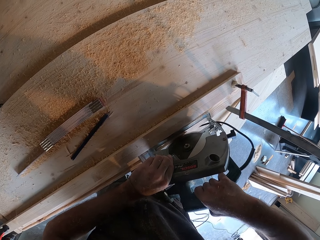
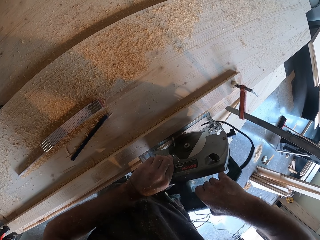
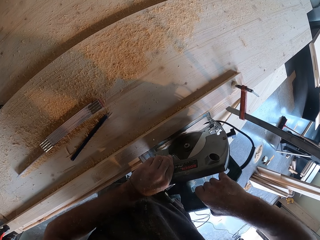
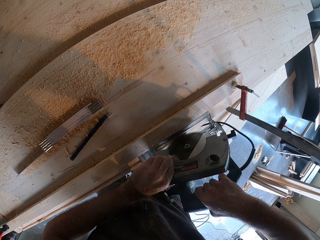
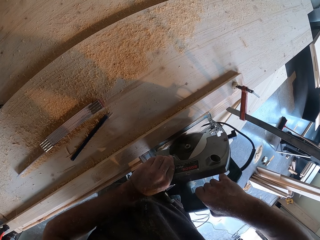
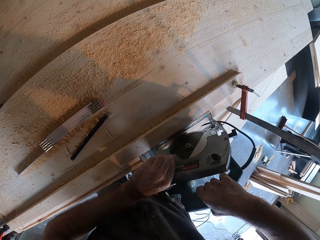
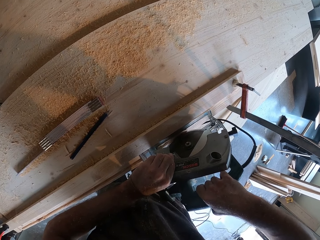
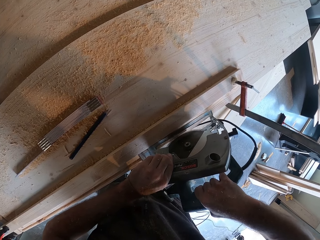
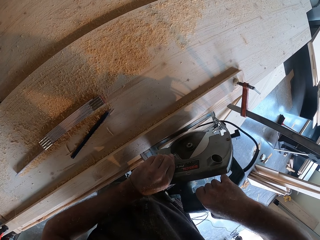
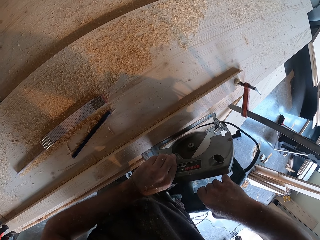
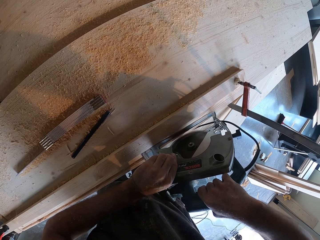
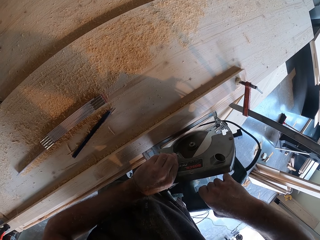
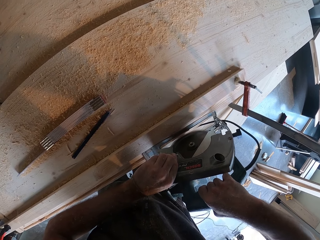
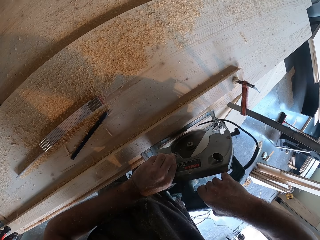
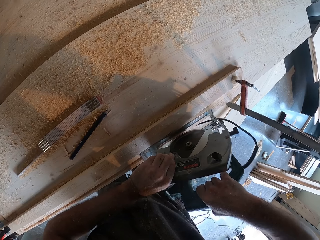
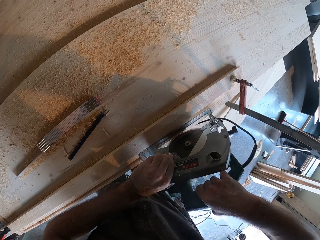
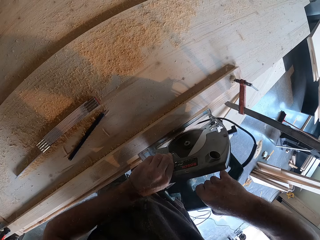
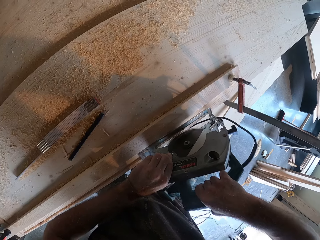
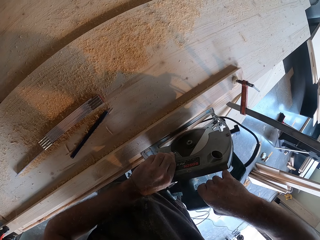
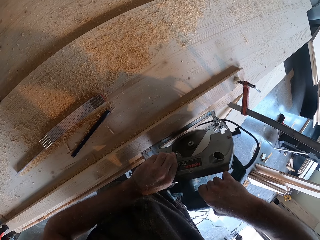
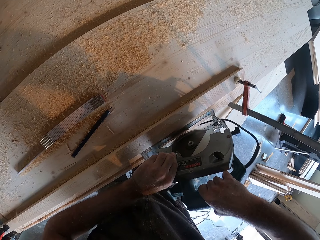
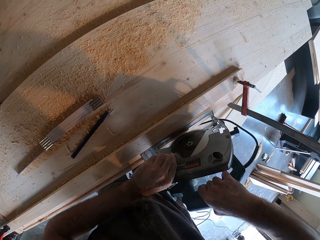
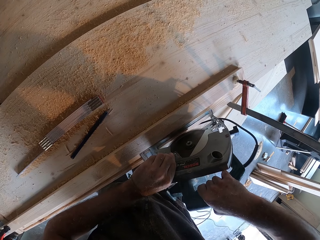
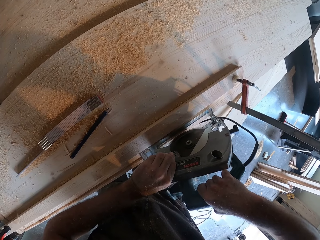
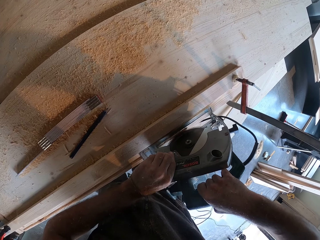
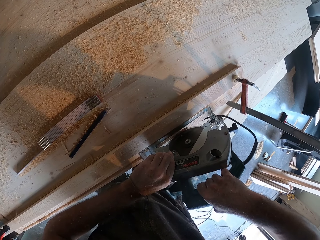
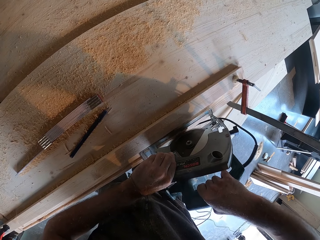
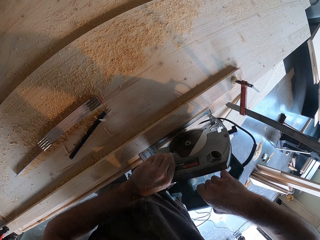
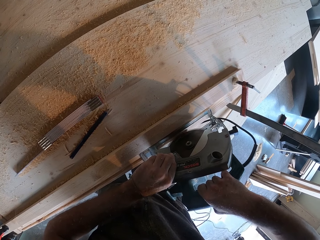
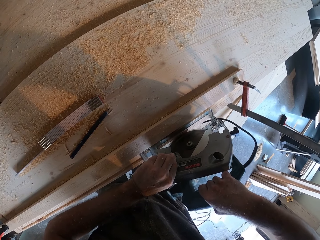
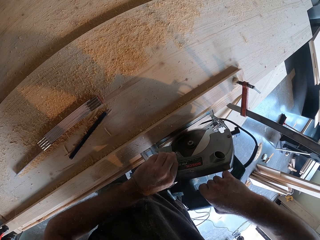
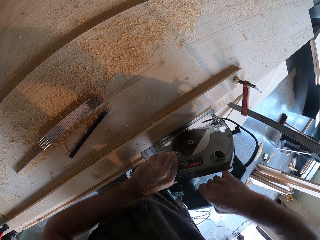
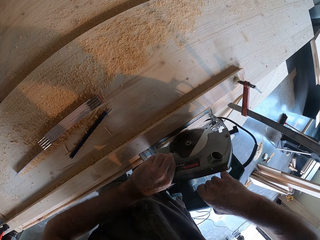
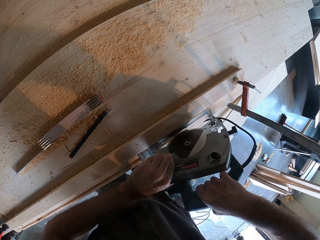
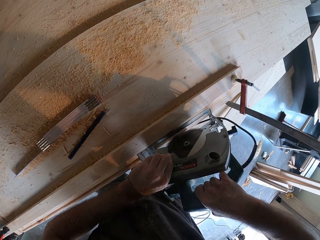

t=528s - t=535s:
The camera wearer cuts with the portable saw.

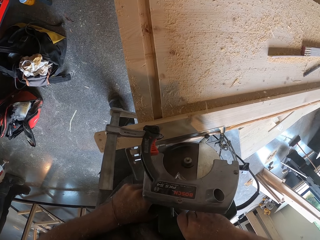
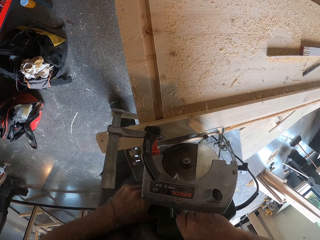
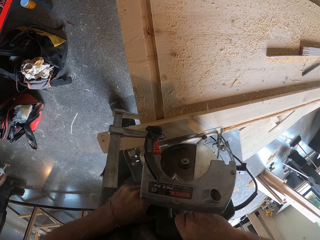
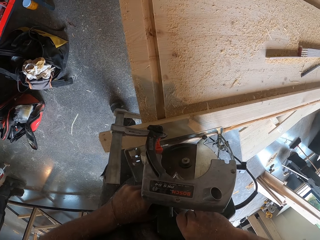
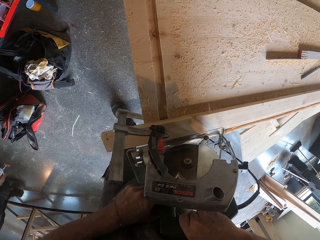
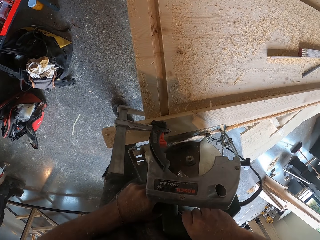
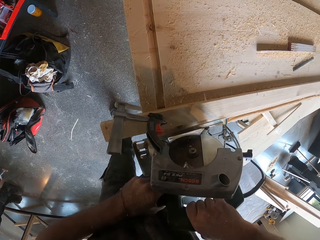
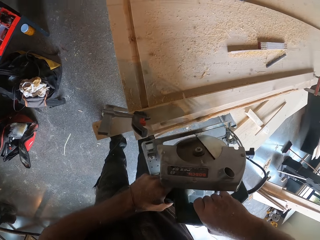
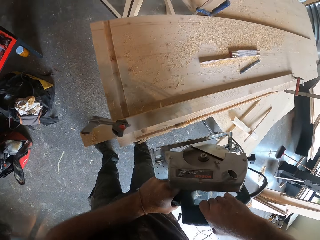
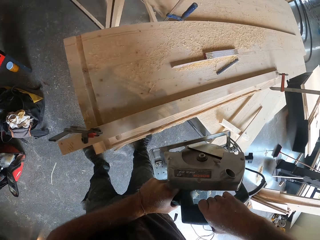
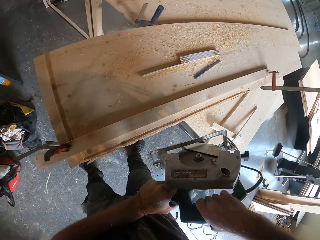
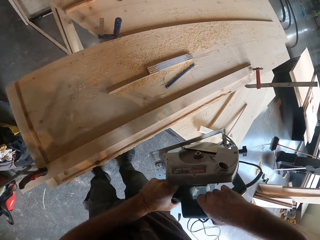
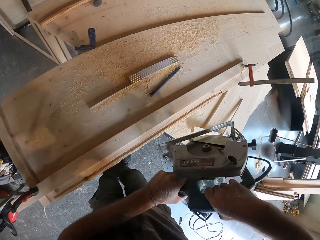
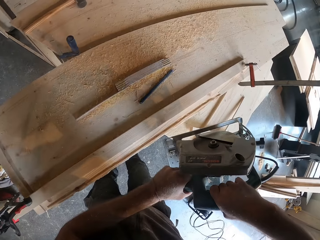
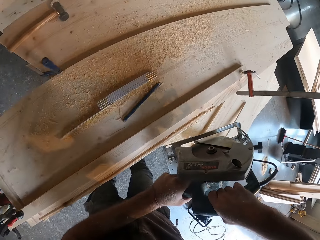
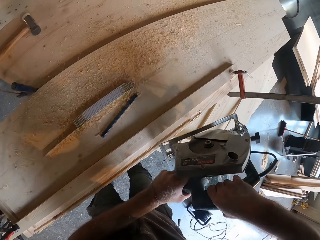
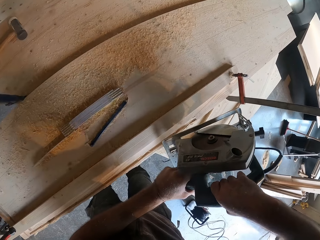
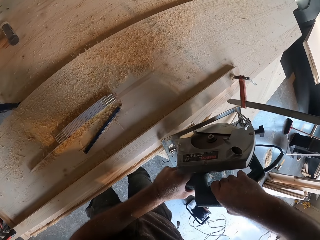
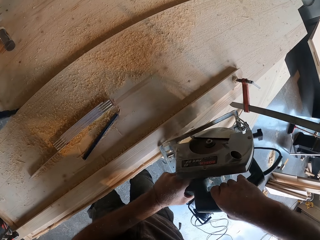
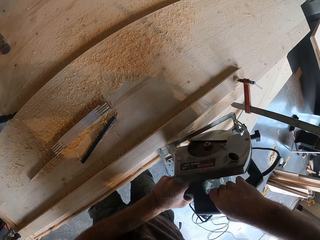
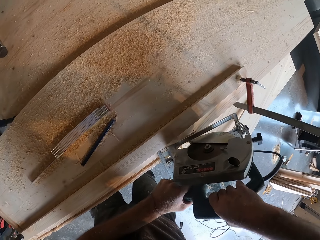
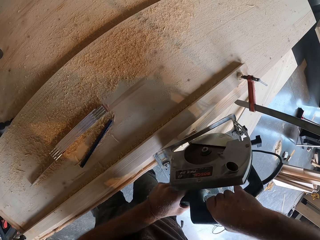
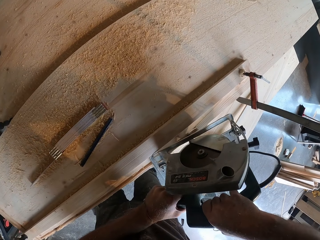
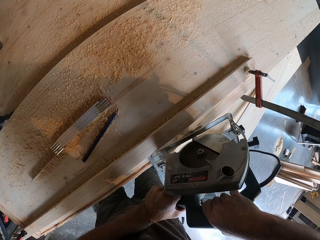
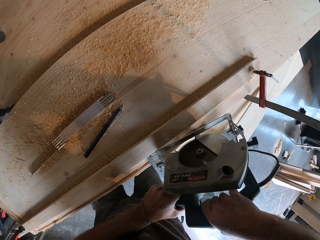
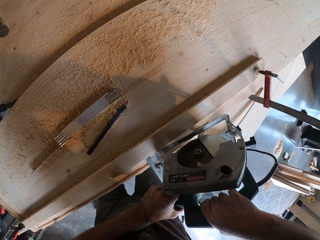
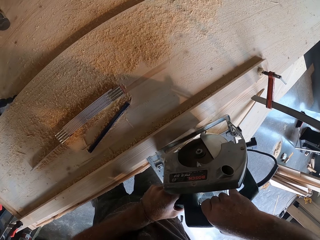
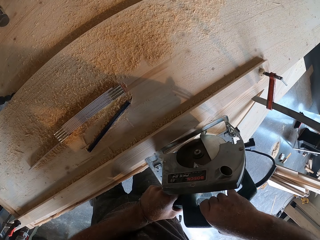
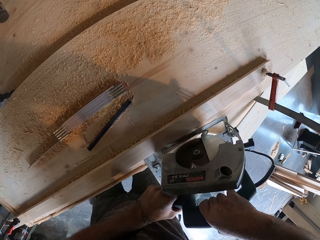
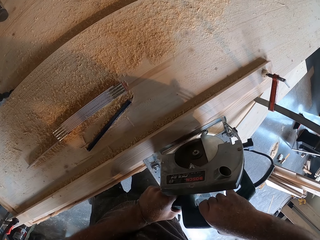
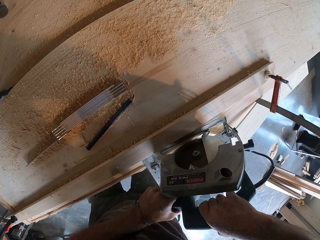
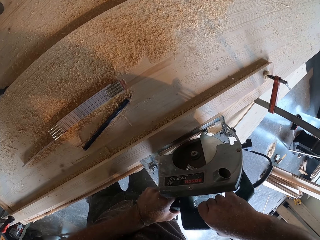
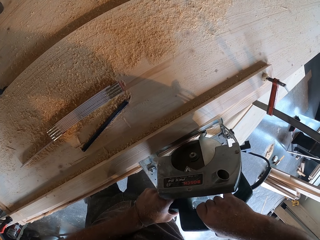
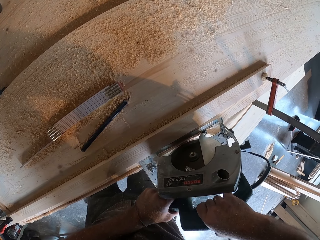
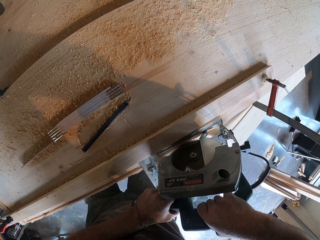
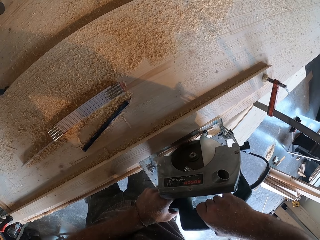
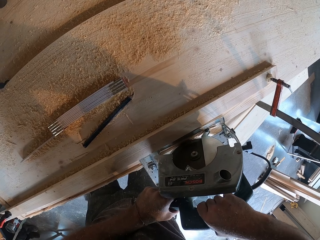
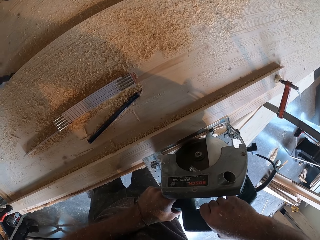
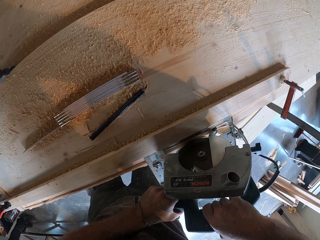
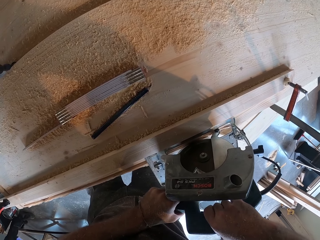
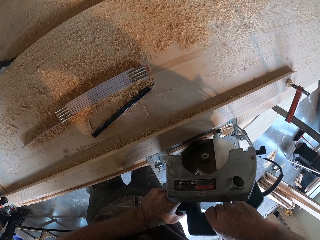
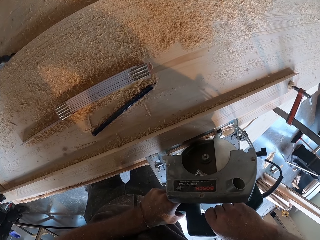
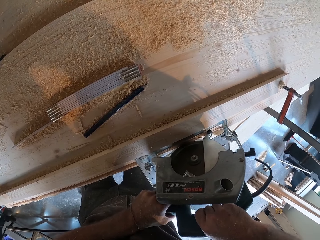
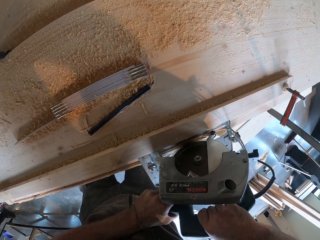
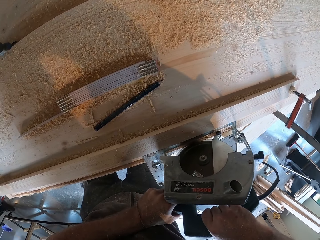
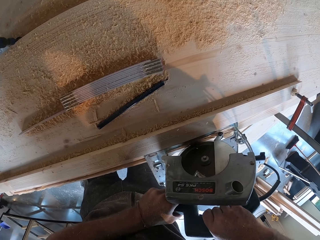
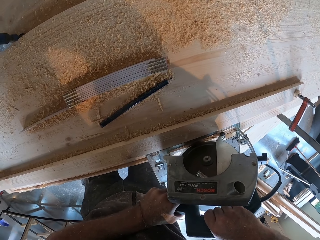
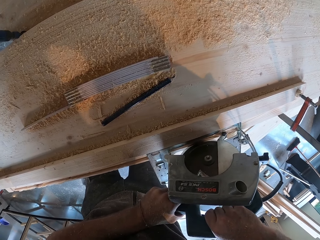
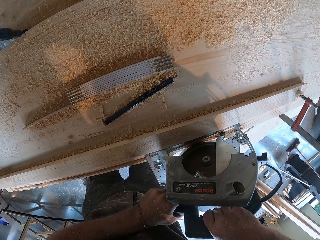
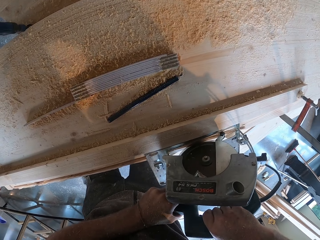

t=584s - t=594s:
The camera wearer adjusts the circular saw. They cut wood with the circular saw.

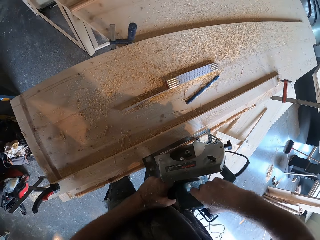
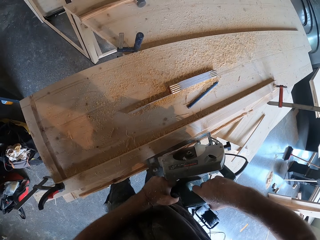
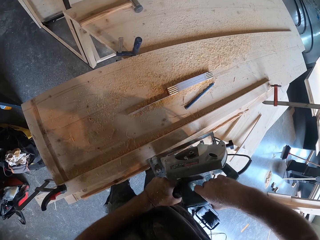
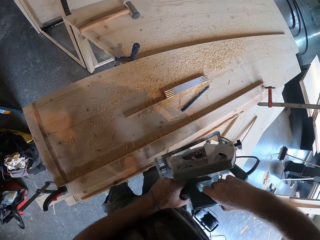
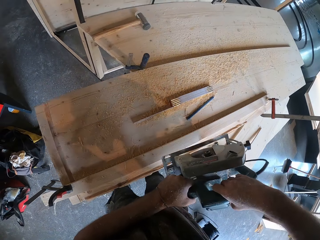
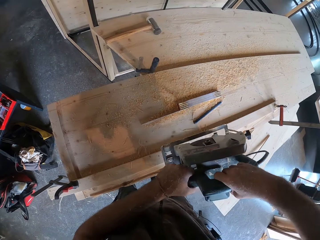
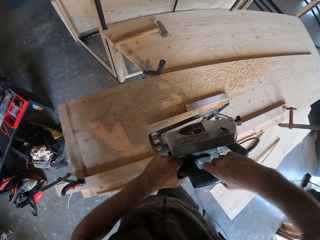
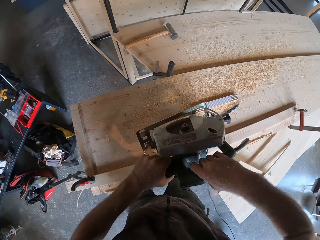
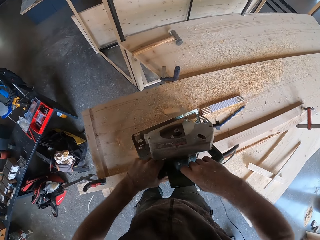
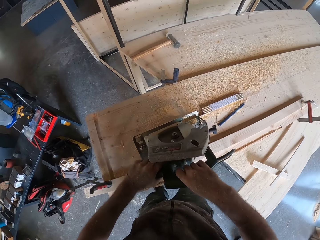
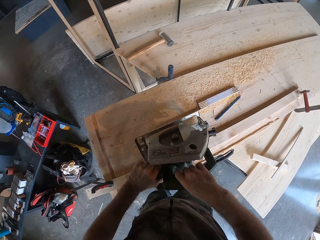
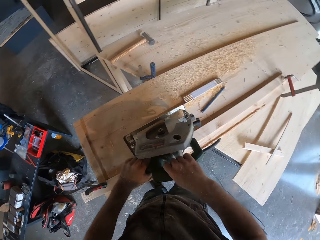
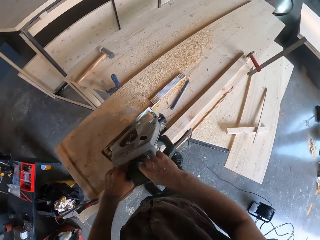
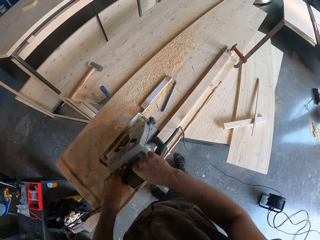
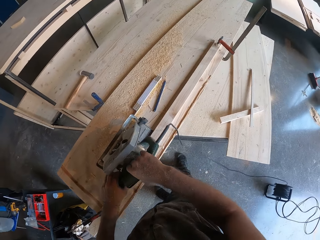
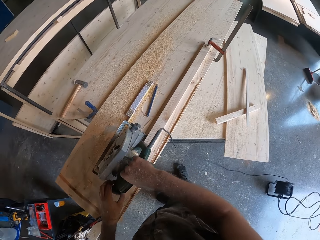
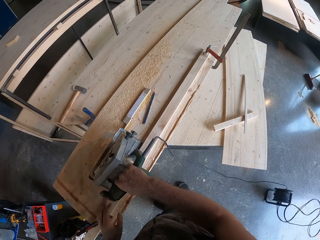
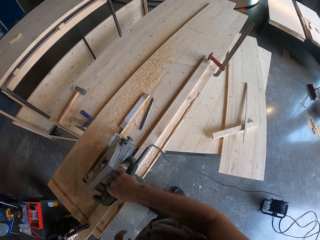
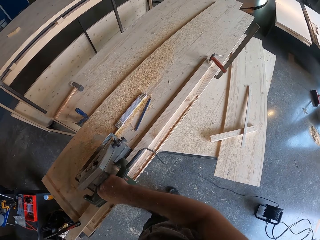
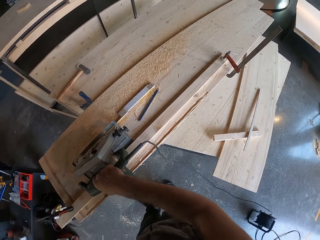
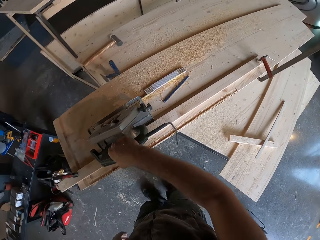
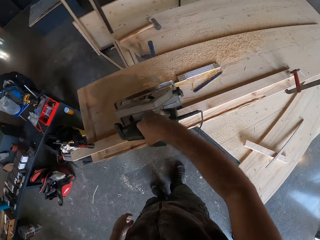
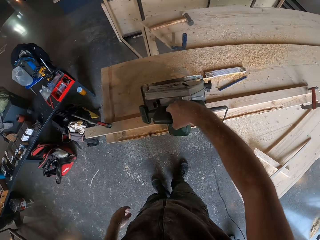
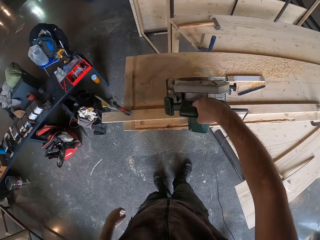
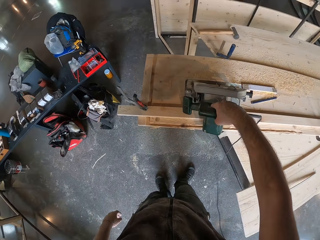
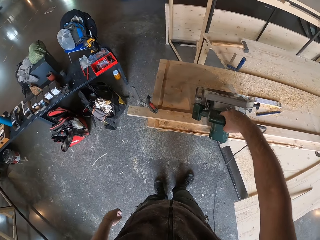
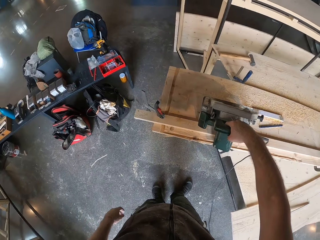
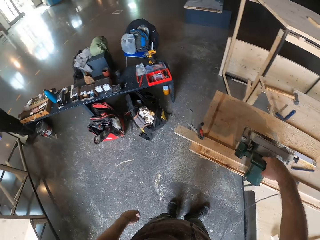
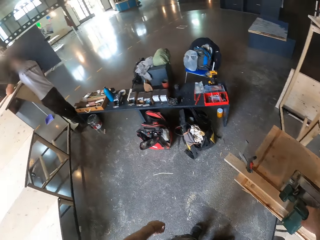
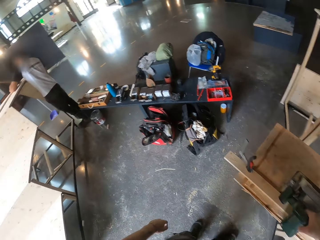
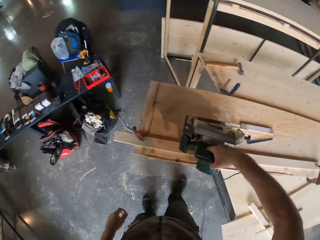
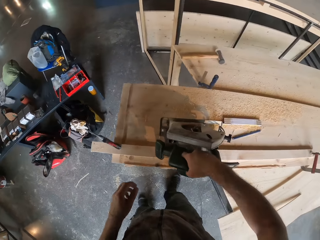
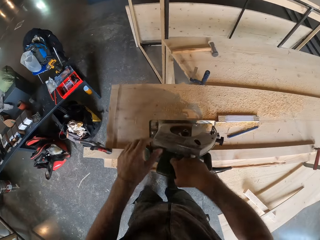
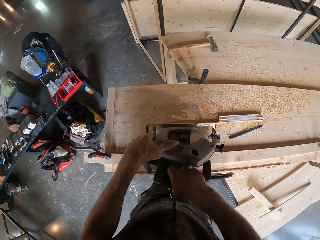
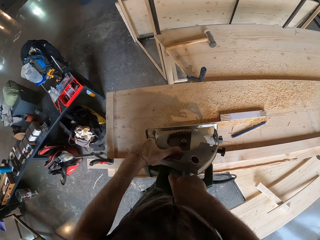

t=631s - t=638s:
The camera wearer places the circular saw in both hands on the plank on the puttering bench. He holds the circular saw on the plank with his right hand. He looks around in the workshop.
